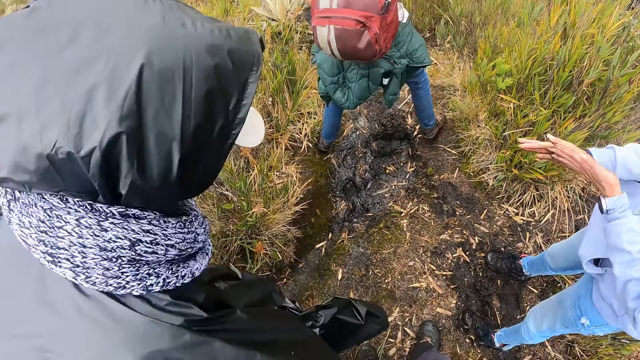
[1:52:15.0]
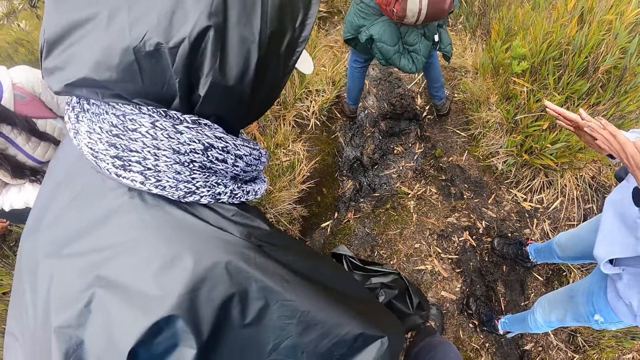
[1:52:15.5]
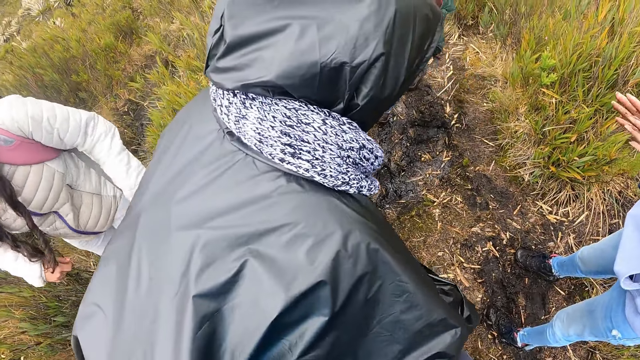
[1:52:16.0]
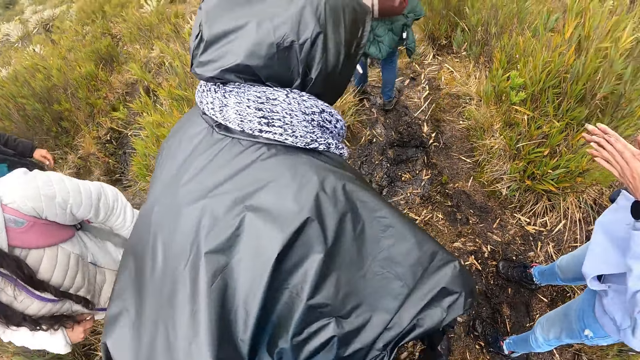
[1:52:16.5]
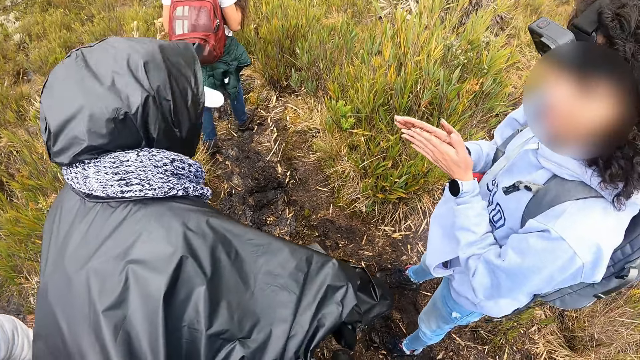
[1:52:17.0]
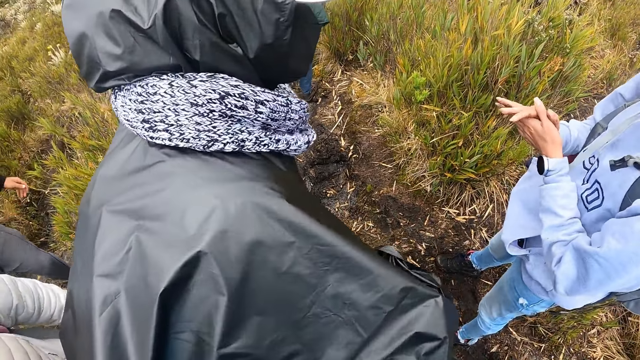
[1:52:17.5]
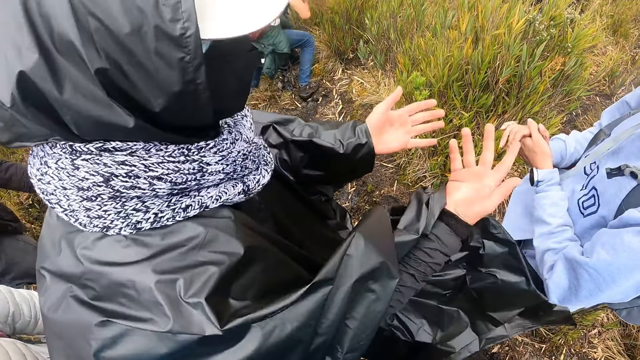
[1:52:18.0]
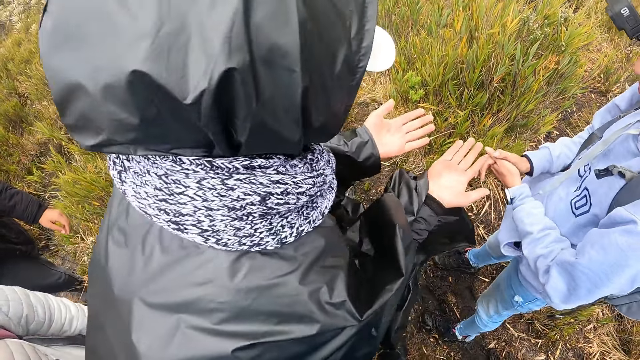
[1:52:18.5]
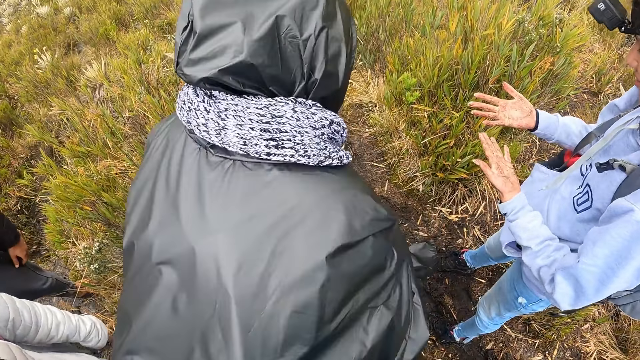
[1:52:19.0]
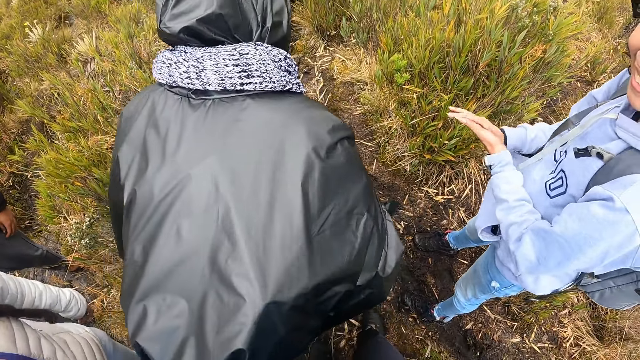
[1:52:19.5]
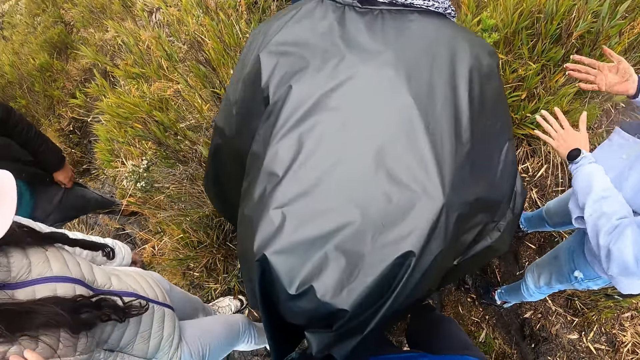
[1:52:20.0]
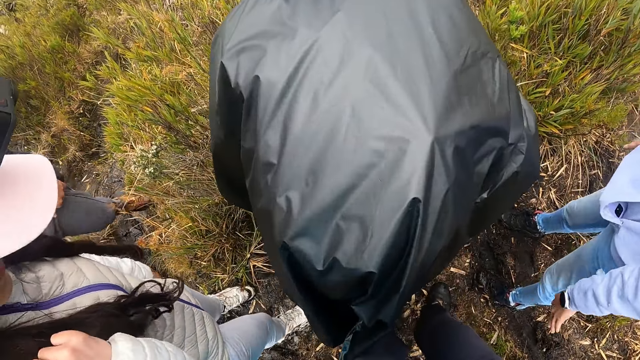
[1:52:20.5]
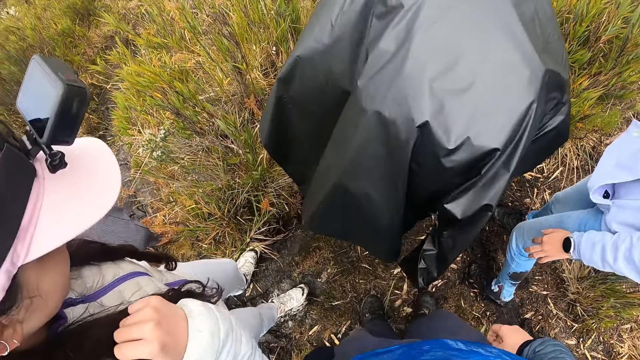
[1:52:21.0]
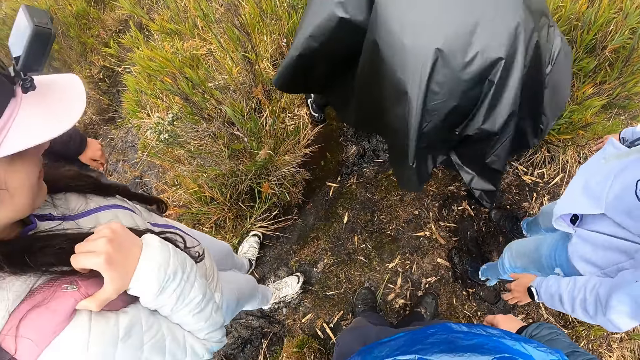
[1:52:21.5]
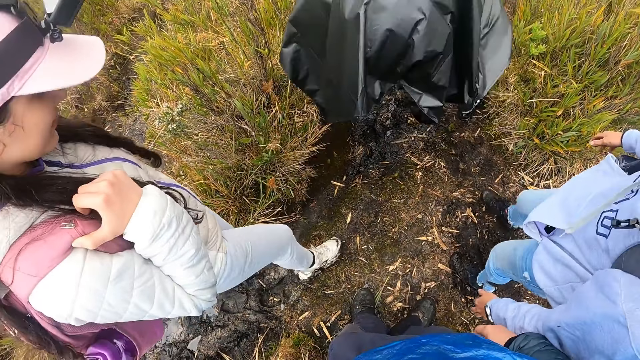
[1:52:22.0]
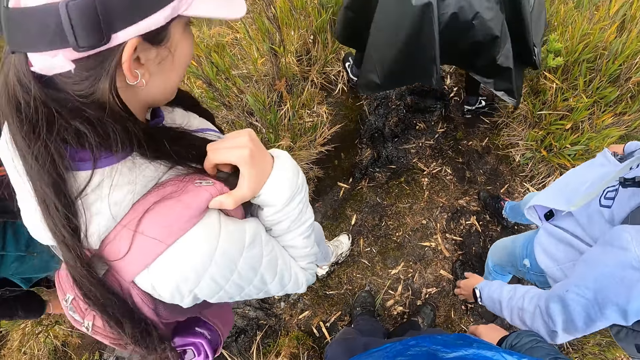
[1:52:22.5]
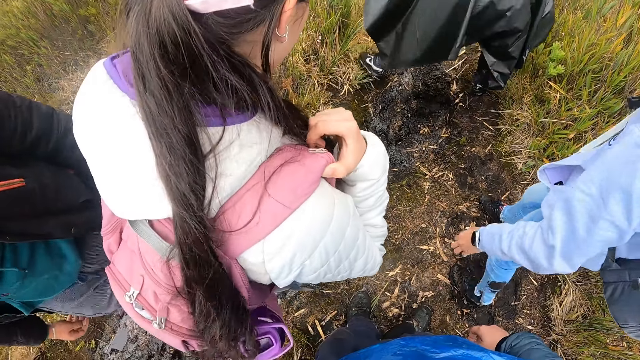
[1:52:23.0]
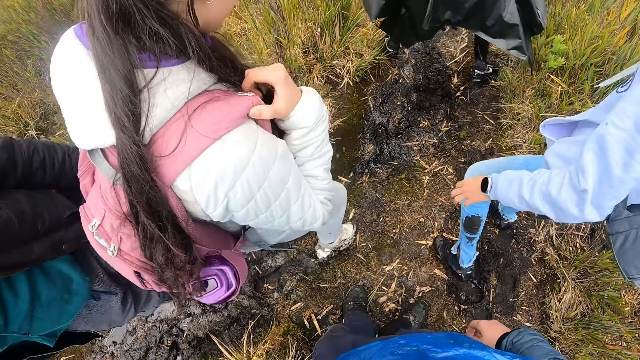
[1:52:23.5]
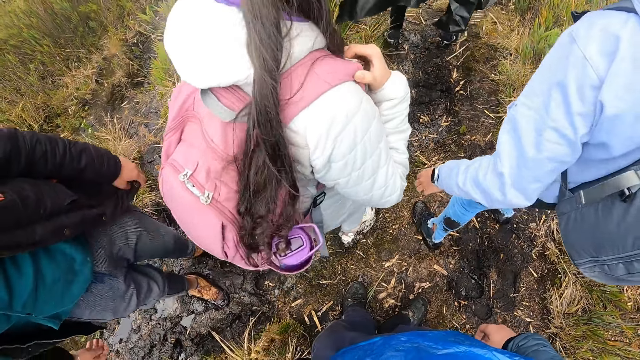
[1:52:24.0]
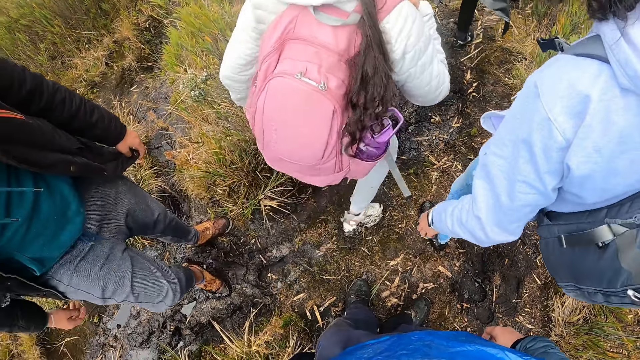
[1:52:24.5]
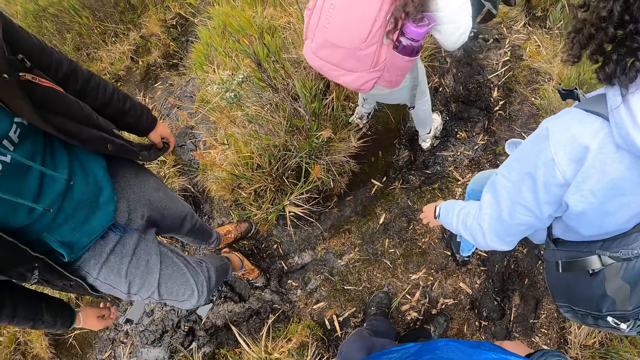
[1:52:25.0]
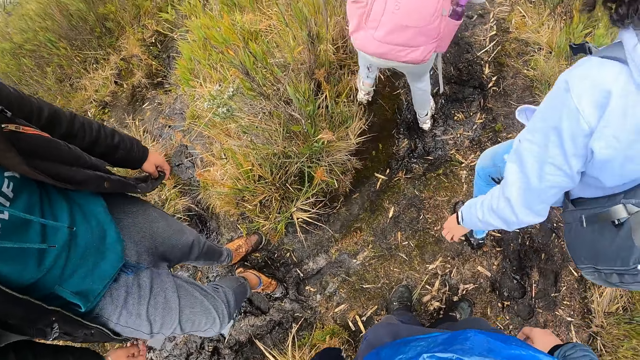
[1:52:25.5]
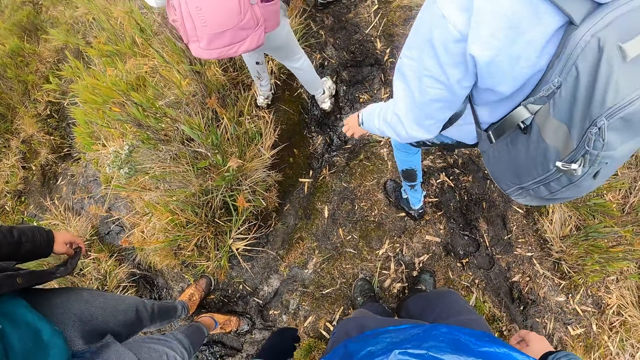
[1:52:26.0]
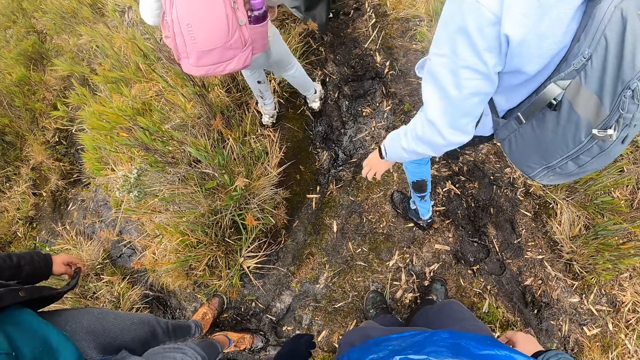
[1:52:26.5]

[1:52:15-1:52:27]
A lady walks around. Another lady rubs hands. The first lady spreads hands and walks forward. The other lady rubs hands. Another lady walks forward.

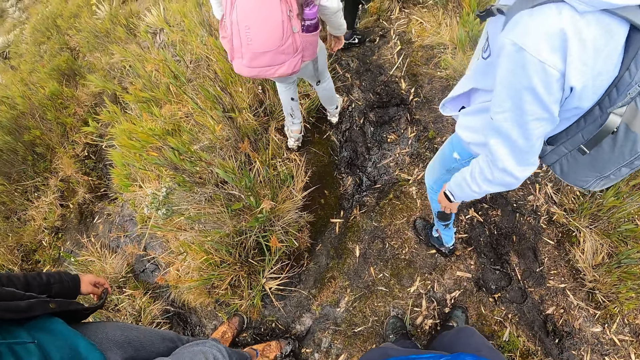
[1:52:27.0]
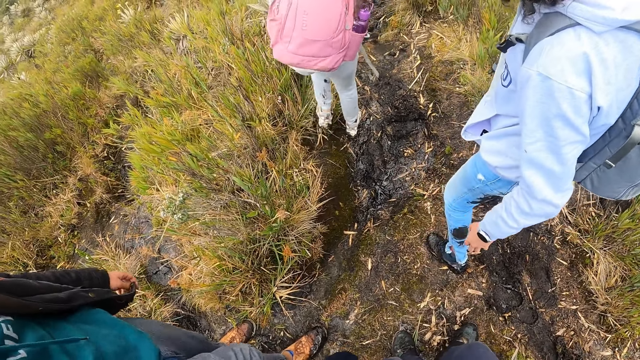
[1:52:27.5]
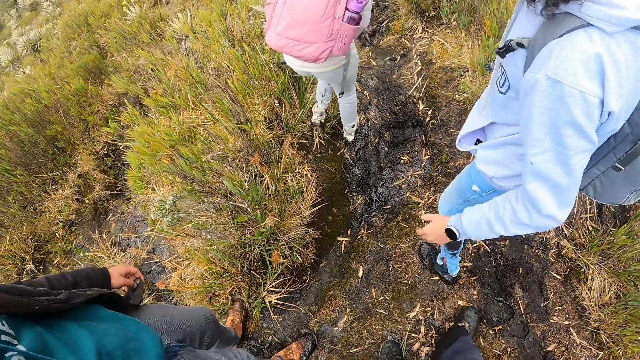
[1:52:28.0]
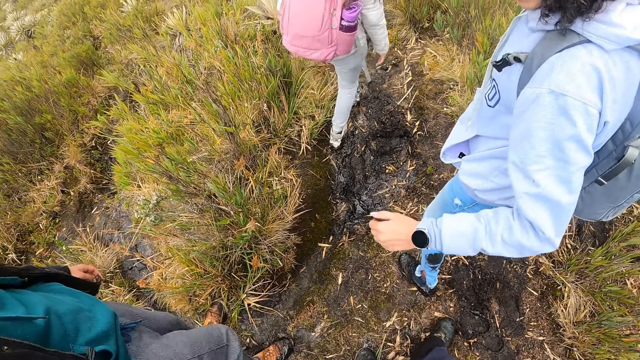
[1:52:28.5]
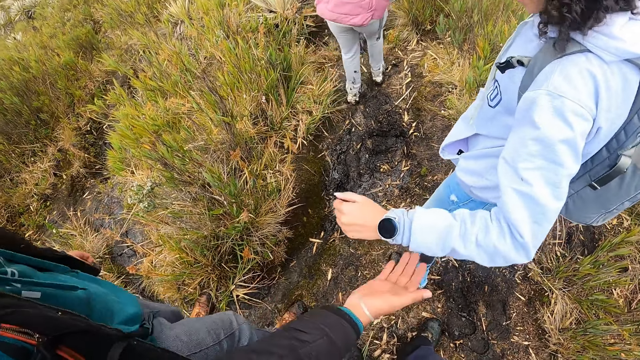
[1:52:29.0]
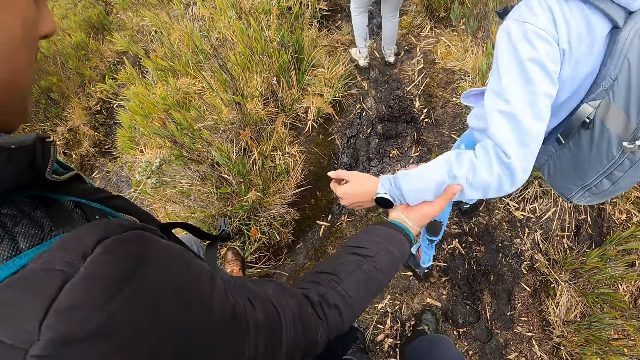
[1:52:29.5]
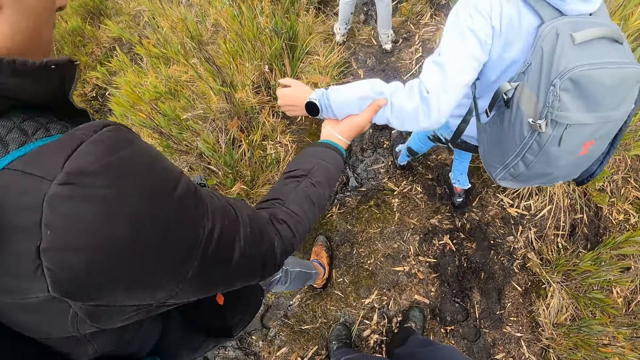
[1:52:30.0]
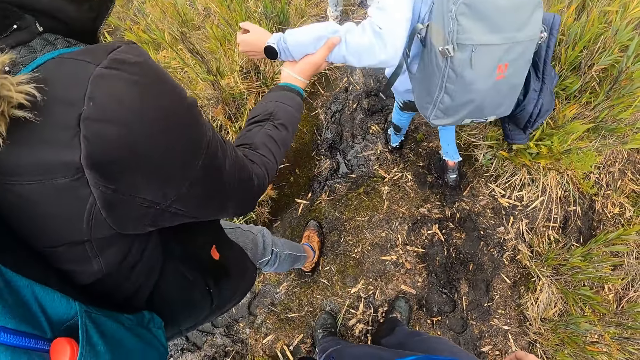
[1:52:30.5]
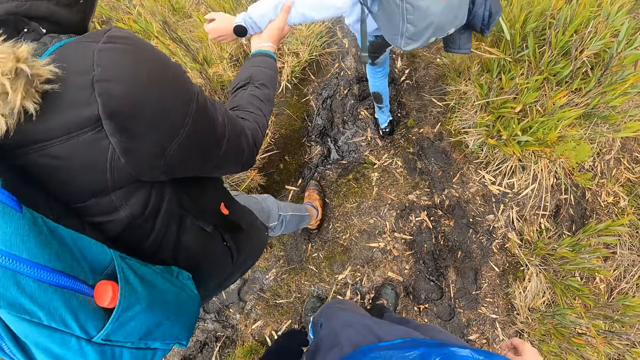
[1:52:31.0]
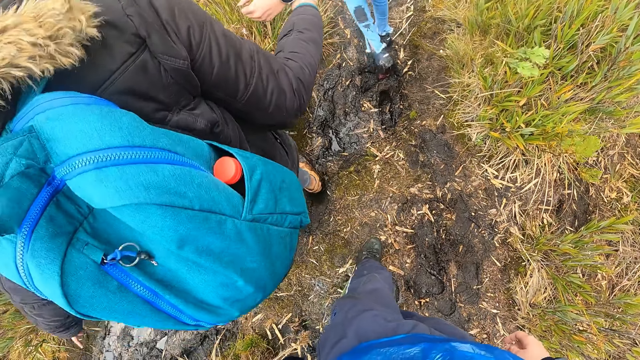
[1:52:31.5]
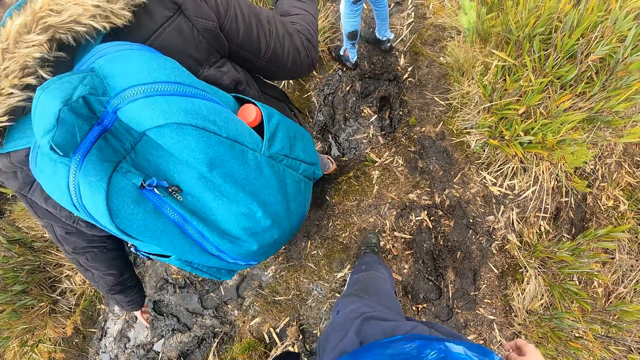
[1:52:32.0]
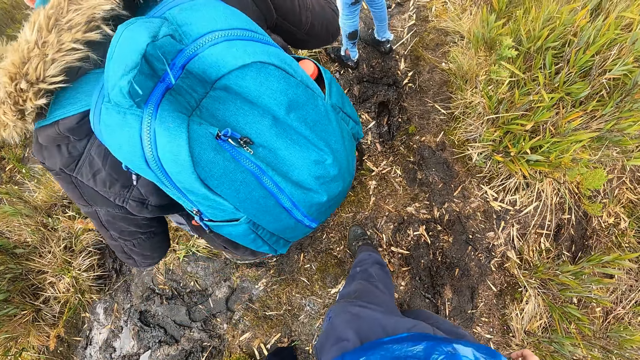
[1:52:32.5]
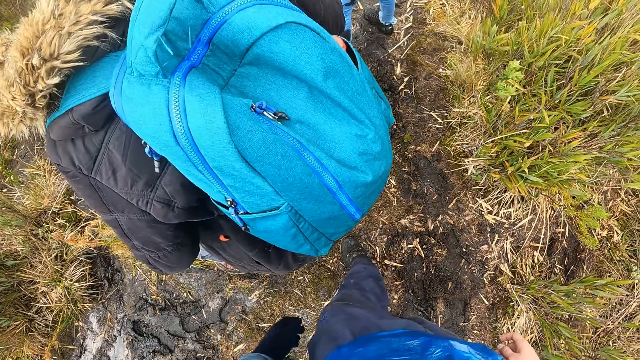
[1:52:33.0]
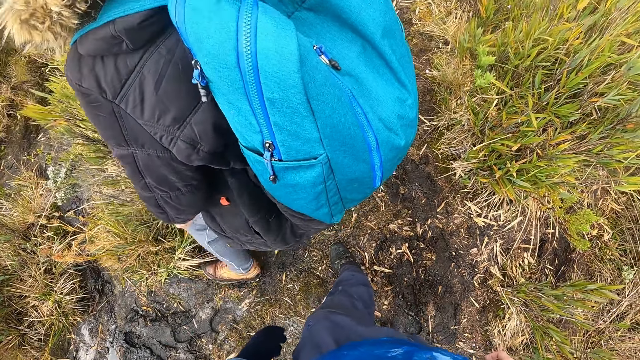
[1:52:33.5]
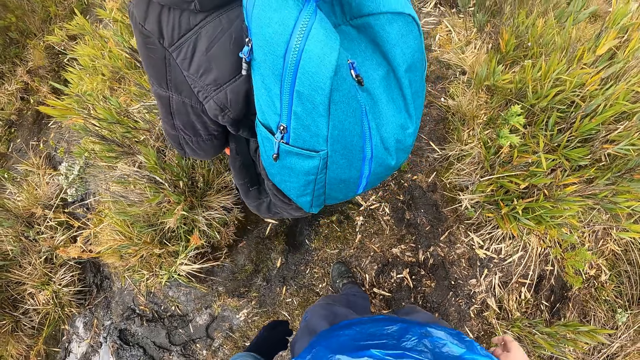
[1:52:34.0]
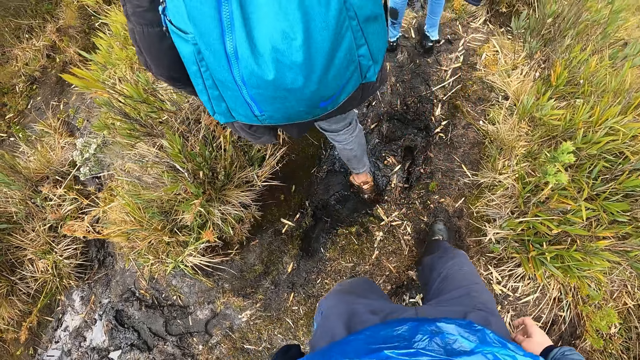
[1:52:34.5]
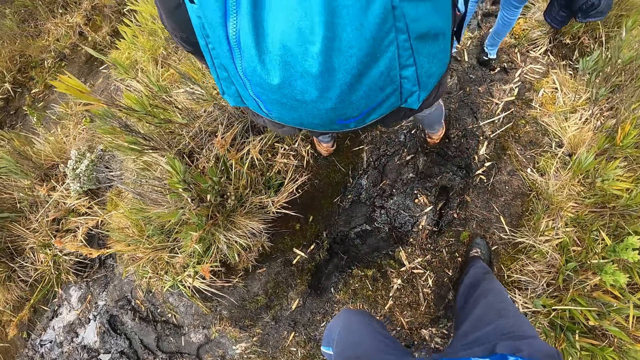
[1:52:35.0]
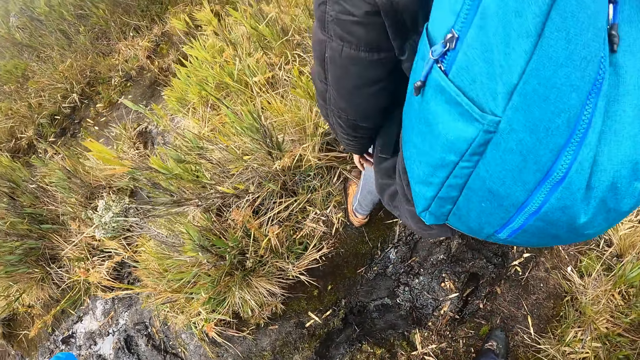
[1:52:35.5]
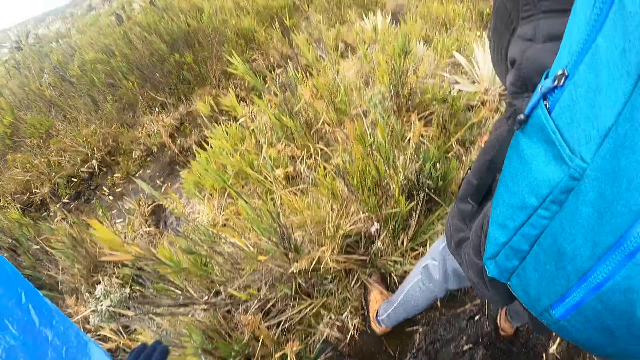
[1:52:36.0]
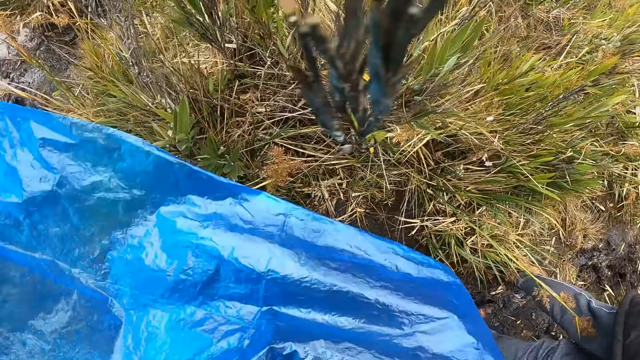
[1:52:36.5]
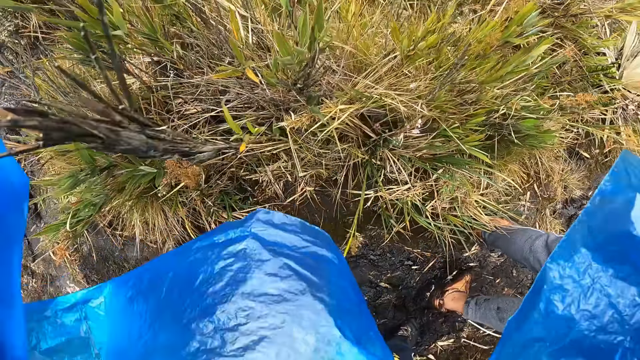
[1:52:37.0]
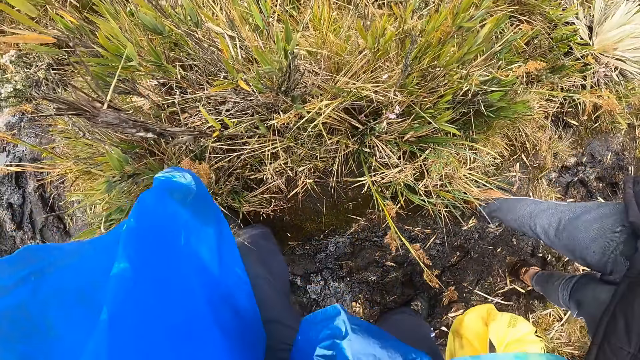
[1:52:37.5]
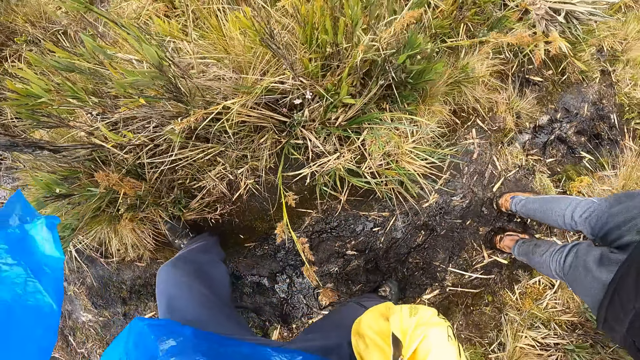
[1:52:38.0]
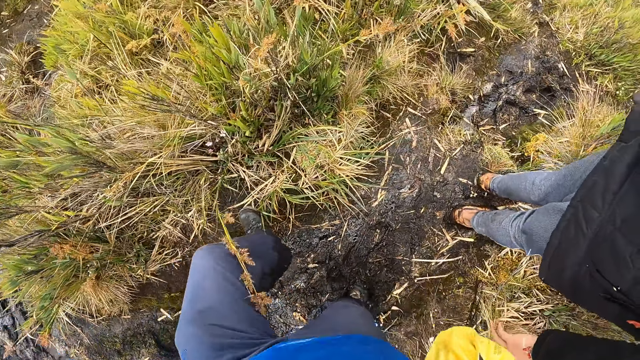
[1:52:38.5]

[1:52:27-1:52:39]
A lady lifts a hand. A man holds the left arm of the lady with his right hand. The lady walks forward. The camera wearer hikes on the mountain with the group of people. They walk around.
